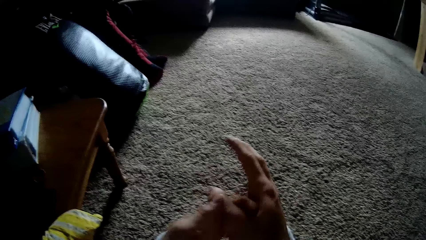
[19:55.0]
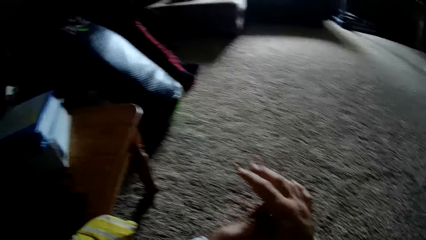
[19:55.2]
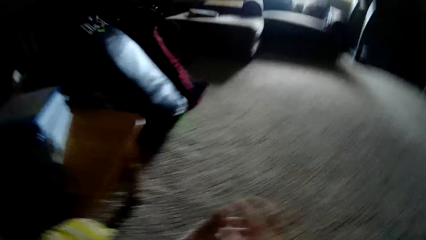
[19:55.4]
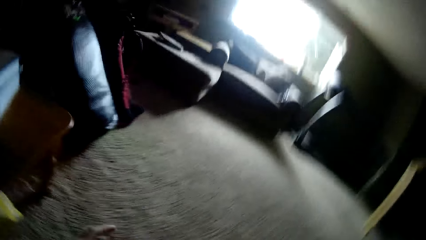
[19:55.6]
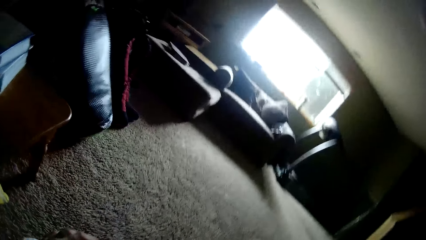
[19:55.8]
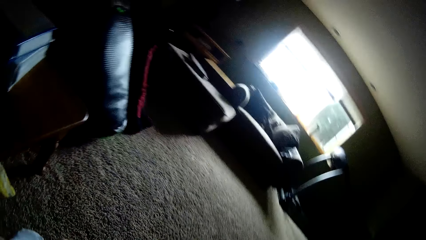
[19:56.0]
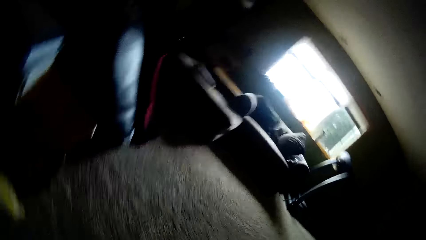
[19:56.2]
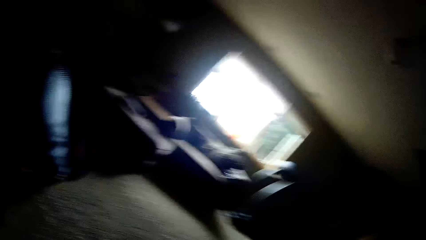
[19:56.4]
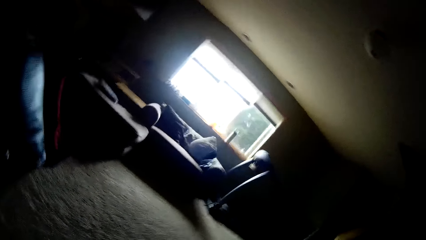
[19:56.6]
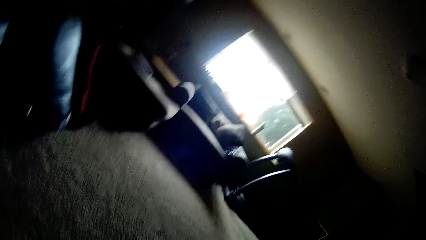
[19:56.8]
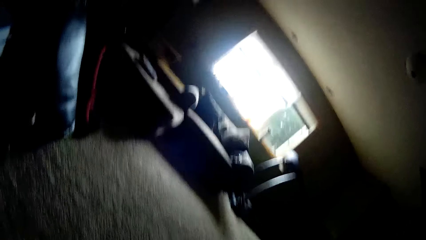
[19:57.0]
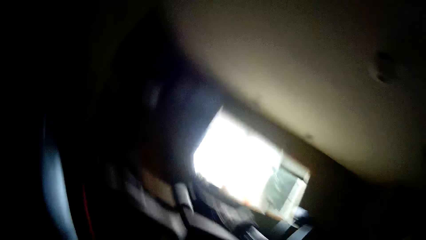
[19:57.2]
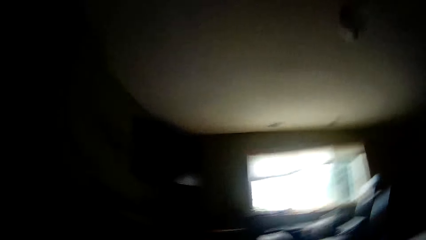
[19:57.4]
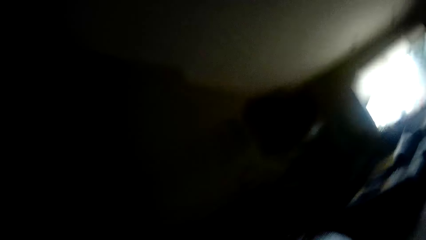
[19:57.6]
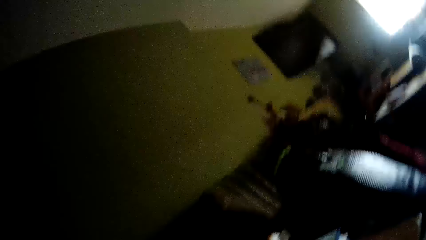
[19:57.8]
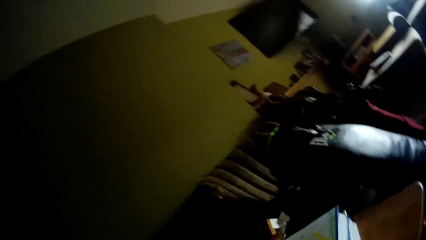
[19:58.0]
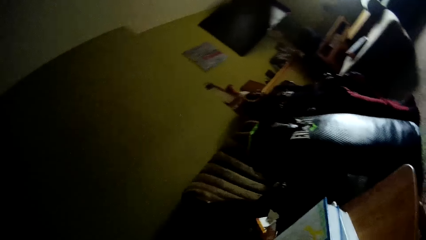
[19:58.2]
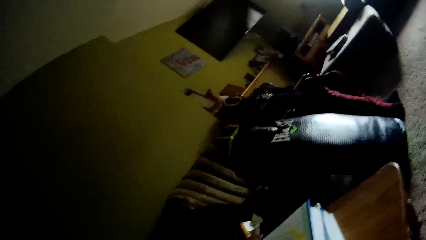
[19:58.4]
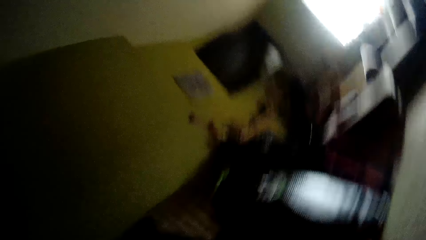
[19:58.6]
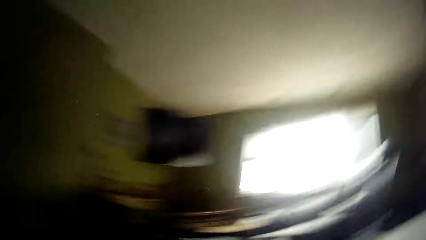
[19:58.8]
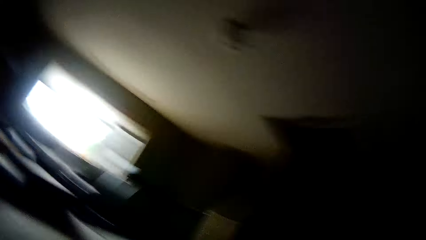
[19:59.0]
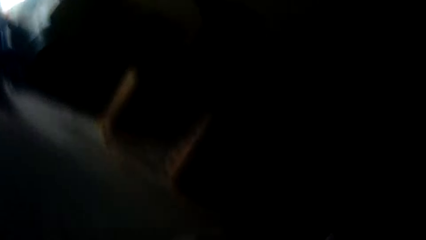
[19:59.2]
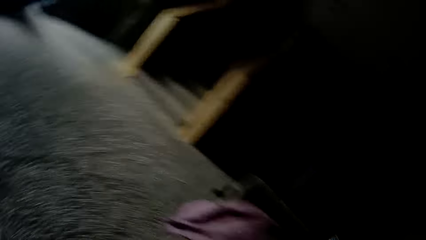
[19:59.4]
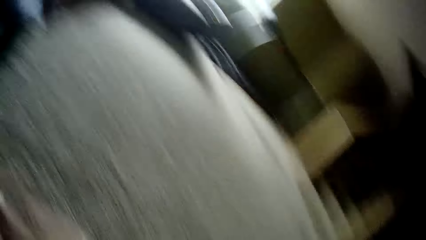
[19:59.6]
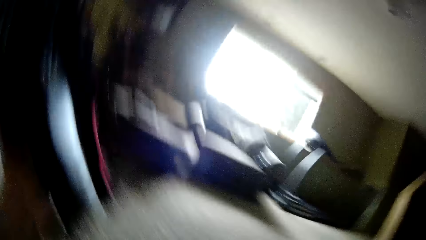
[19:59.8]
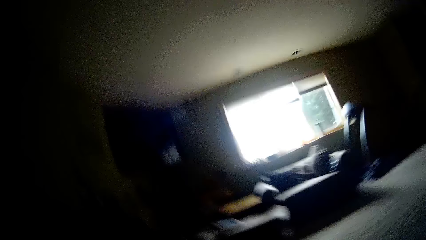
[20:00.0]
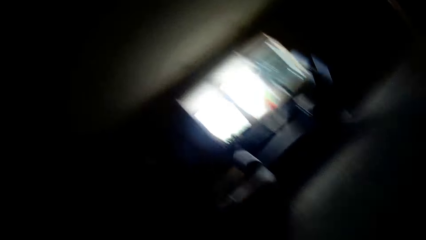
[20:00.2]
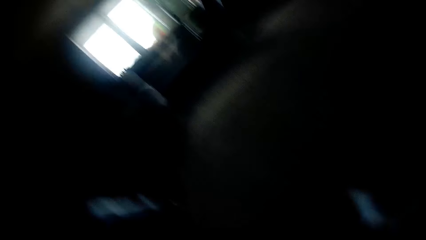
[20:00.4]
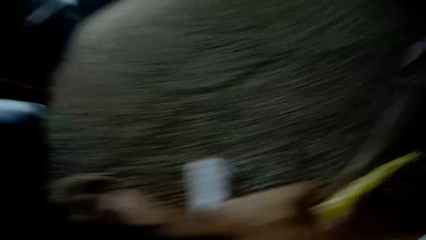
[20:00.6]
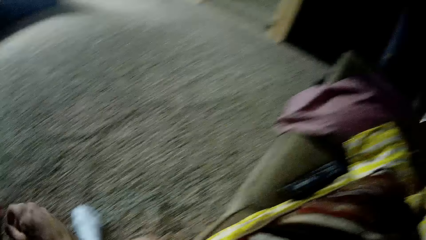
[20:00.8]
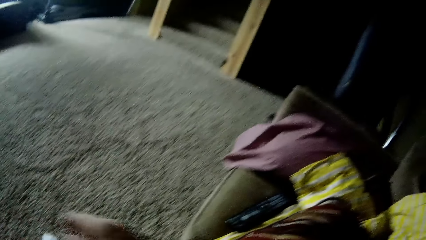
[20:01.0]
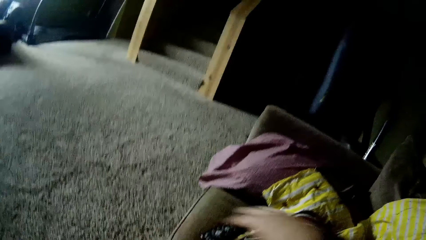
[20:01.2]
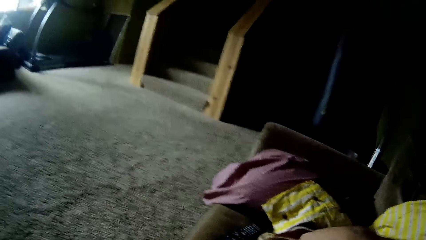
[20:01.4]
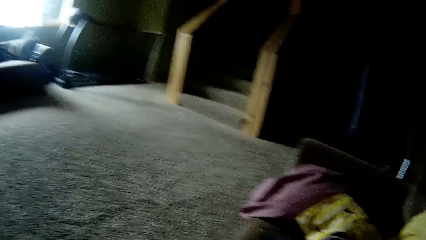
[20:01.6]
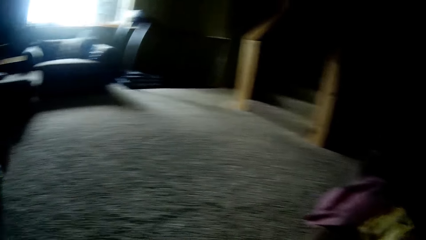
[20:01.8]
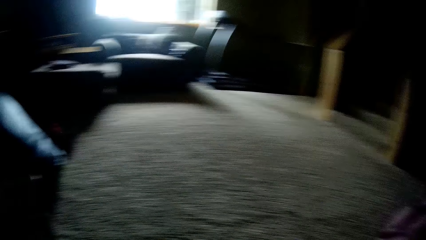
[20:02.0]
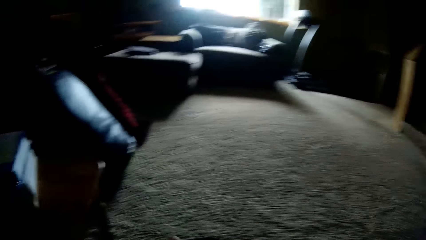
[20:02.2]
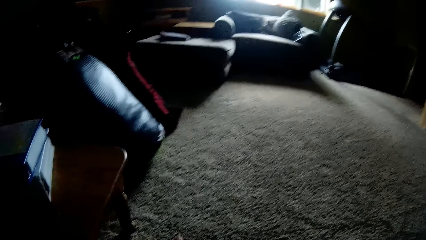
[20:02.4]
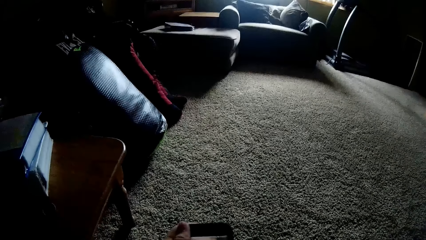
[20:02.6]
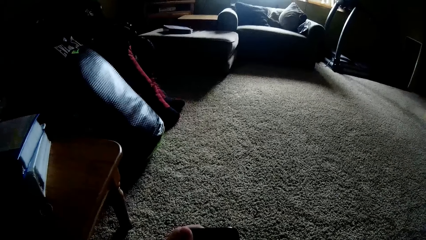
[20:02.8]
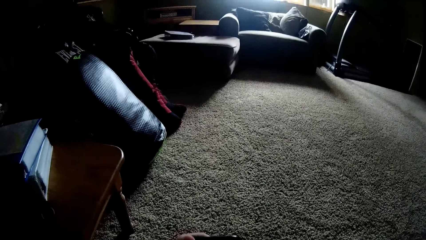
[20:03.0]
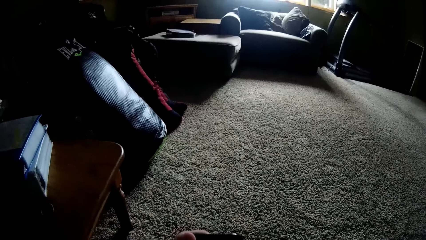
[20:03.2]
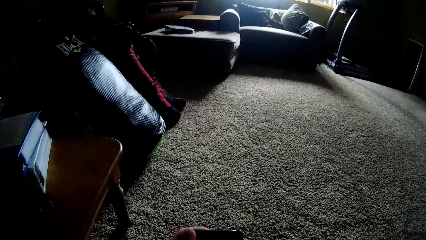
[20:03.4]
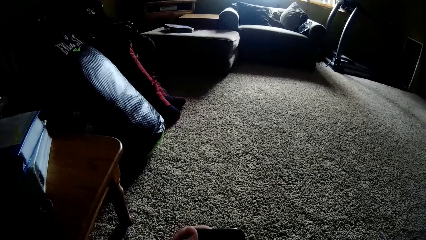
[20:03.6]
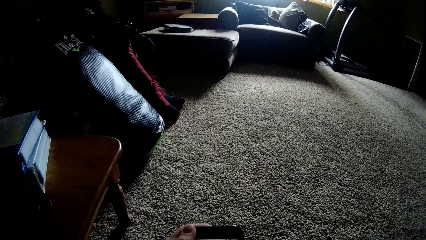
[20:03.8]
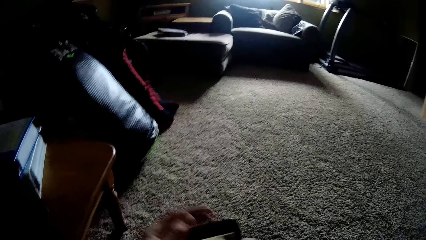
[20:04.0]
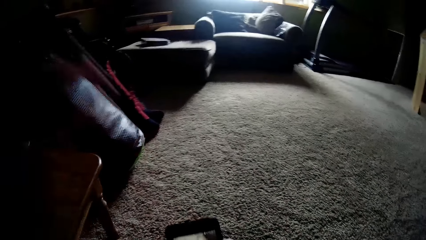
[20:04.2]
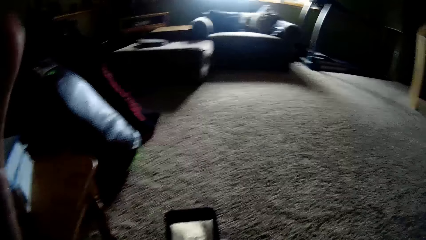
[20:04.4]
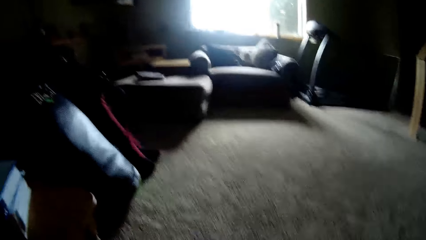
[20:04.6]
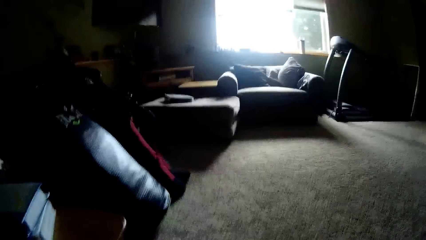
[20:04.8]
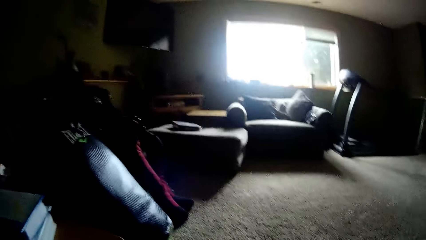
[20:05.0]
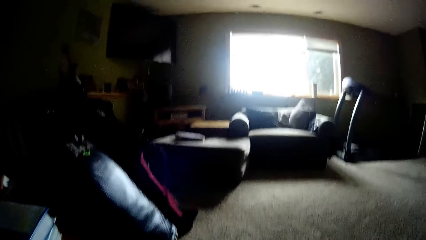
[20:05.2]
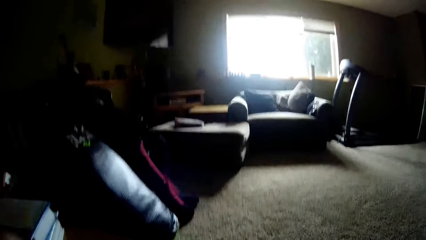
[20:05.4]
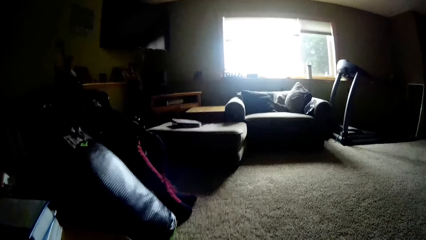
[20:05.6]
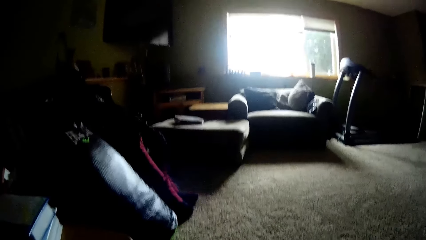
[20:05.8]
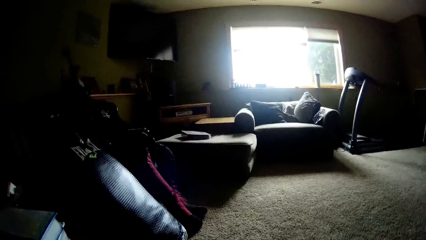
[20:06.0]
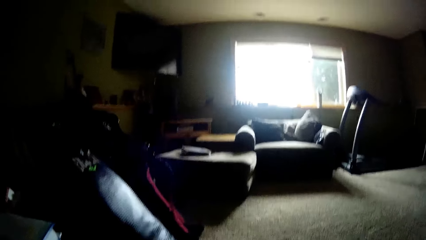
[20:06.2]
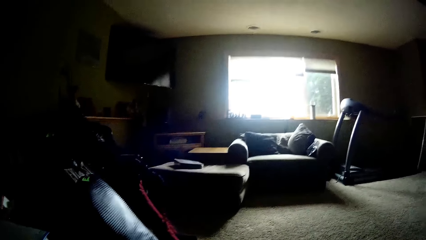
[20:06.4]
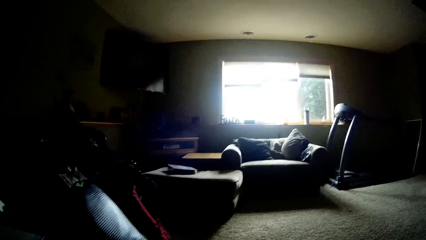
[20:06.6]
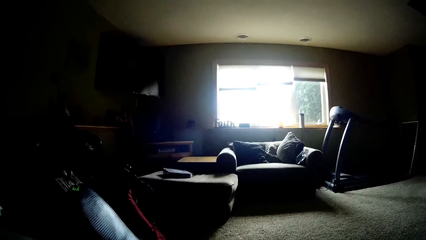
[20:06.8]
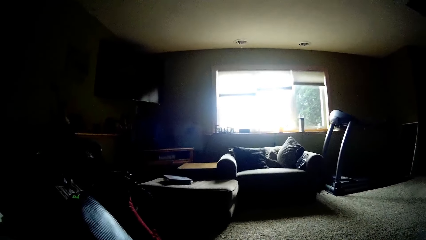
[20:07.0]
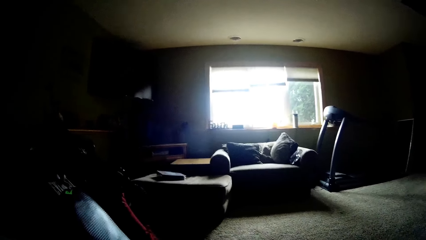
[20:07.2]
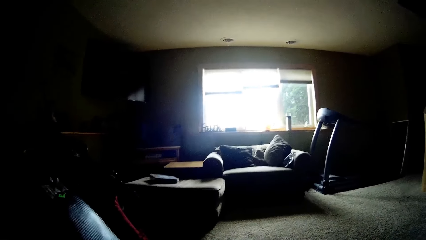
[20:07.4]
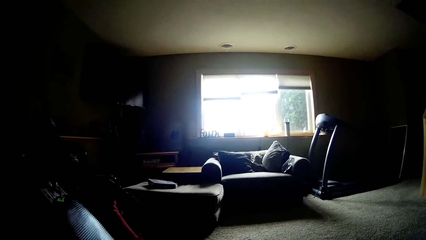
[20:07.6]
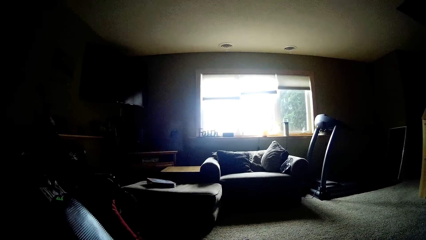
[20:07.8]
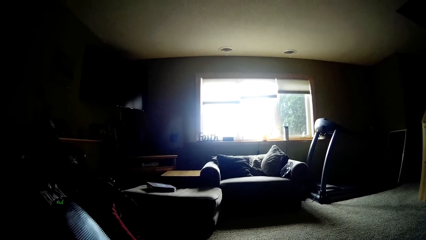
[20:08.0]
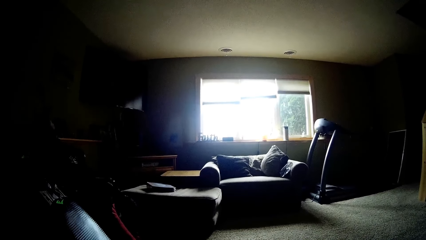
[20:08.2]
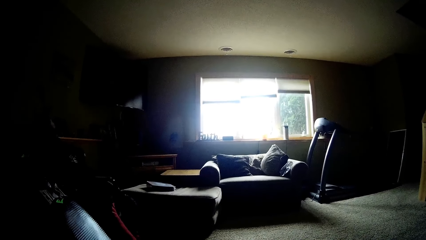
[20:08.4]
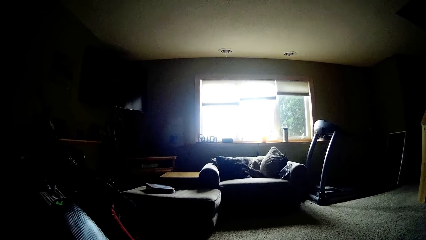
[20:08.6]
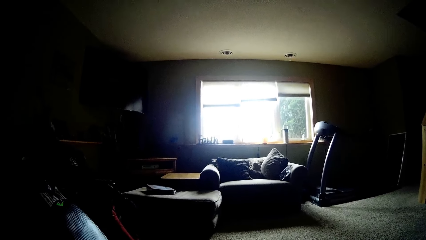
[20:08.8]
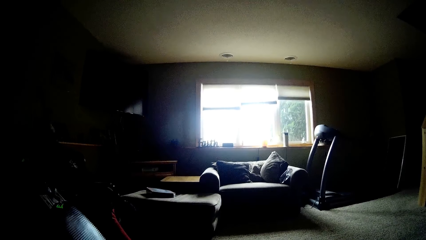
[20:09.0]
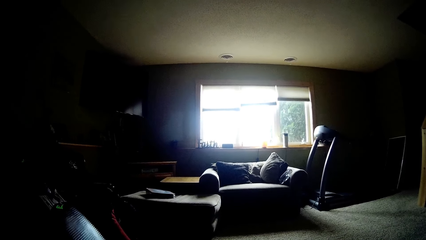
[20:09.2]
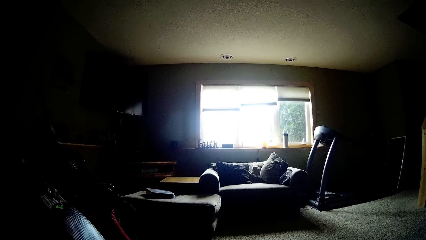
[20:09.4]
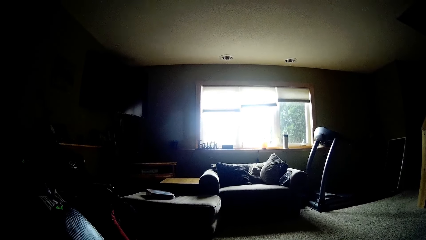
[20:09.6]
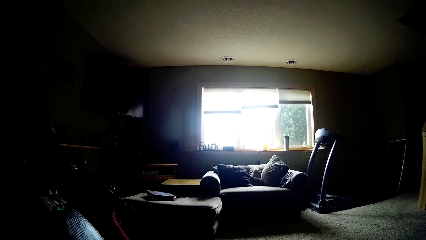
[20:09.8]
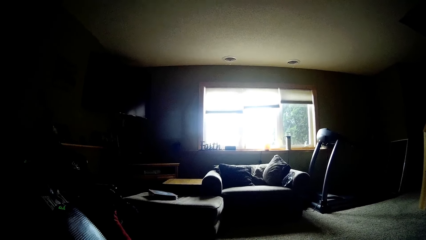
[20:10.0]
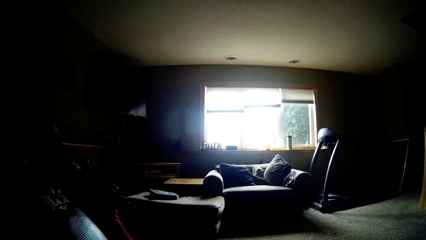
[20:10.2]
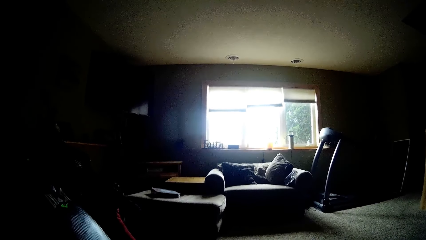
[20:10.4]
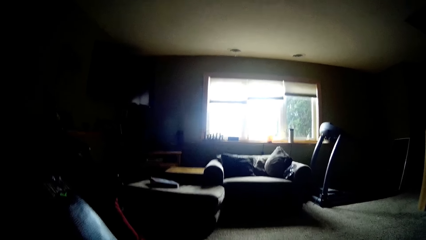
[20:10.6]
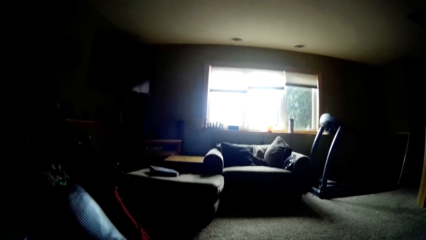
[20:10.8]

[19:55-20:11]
The camera wearer looks around. He stares at the carpet. He picks up his phone from the bed with the right hand. He operates his phone. He adjusts the head camera with the left hand. He stares at the window.
